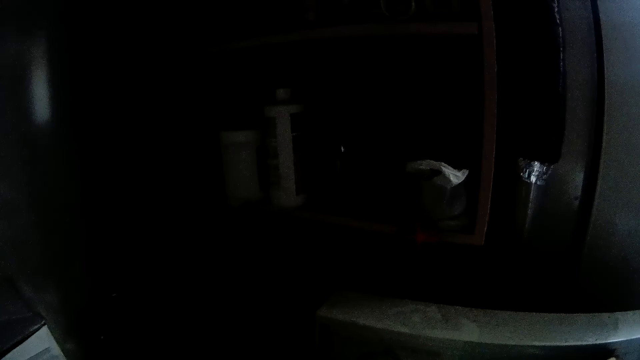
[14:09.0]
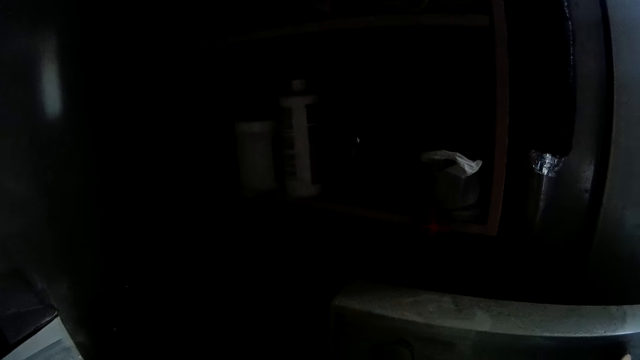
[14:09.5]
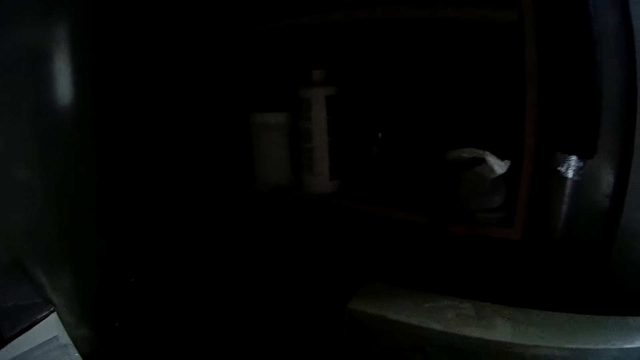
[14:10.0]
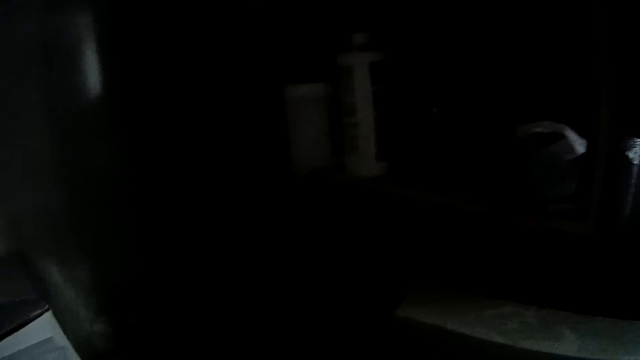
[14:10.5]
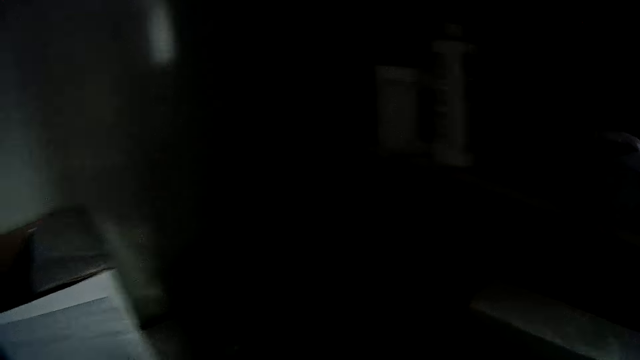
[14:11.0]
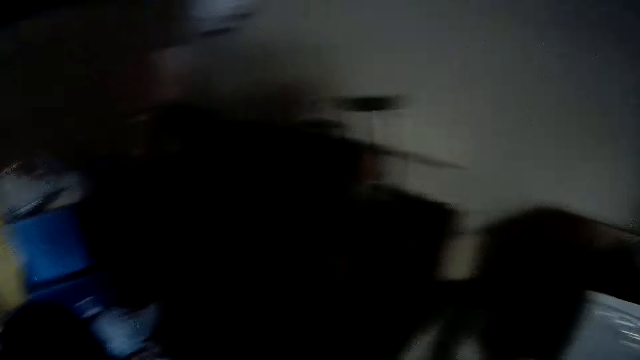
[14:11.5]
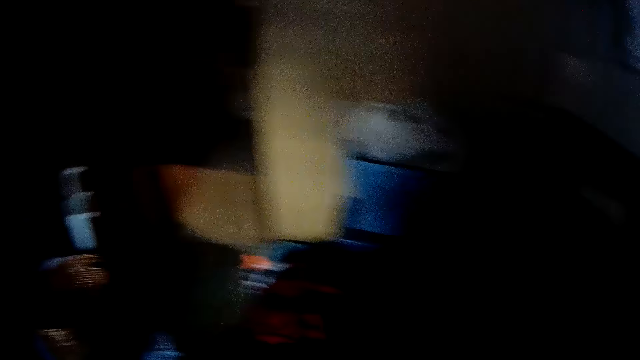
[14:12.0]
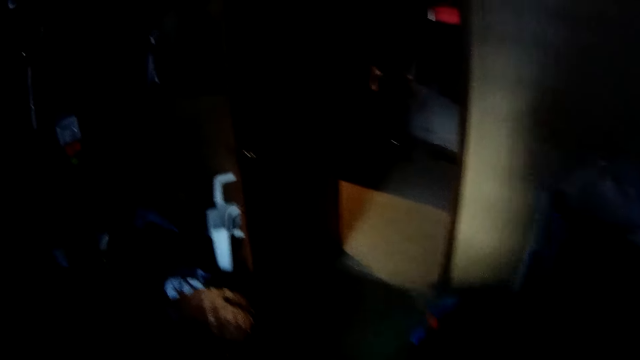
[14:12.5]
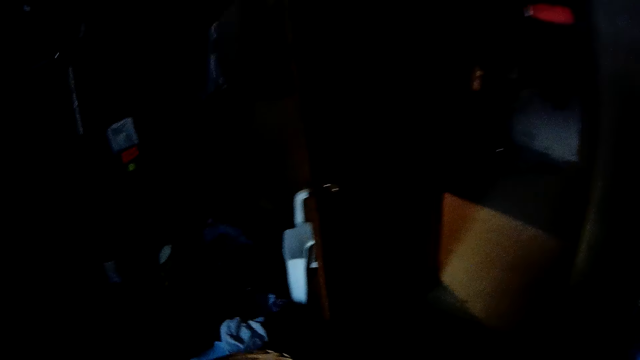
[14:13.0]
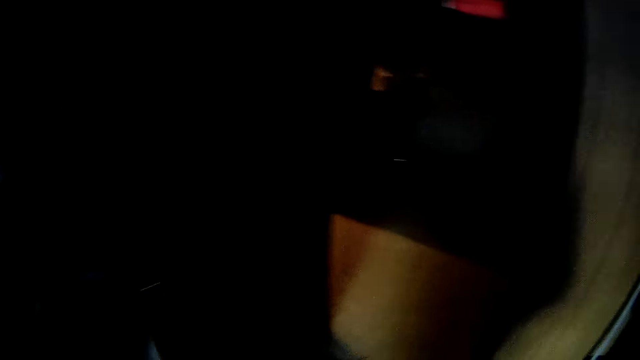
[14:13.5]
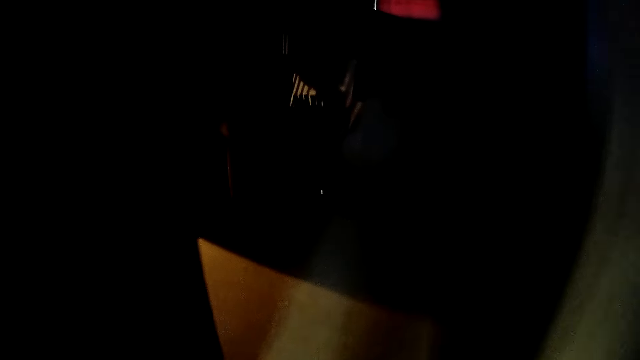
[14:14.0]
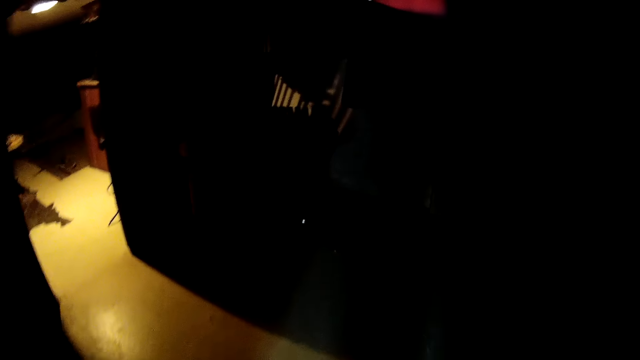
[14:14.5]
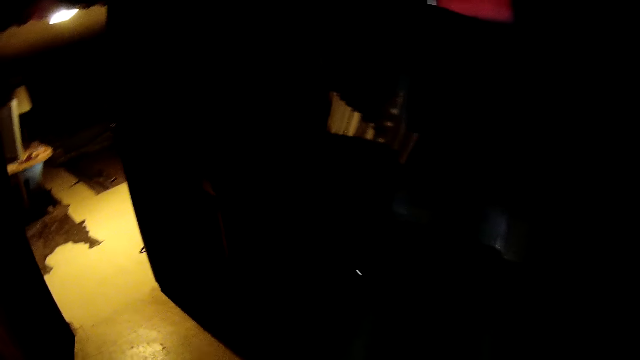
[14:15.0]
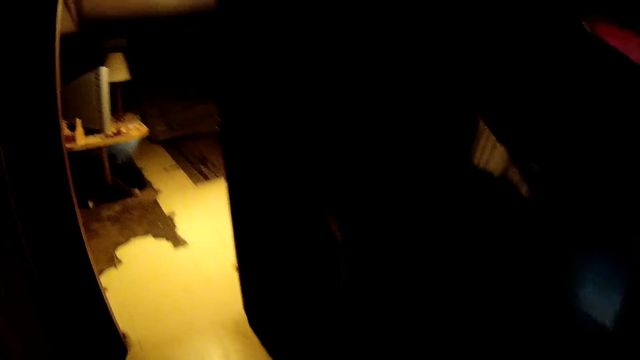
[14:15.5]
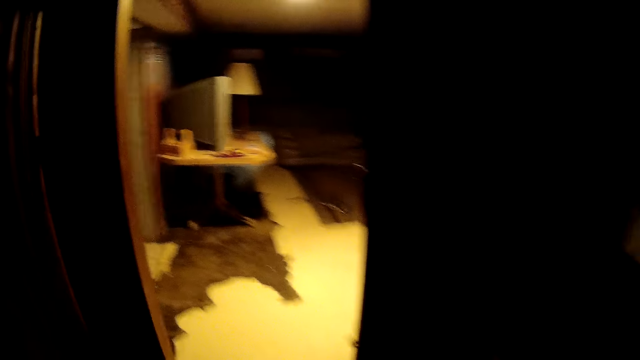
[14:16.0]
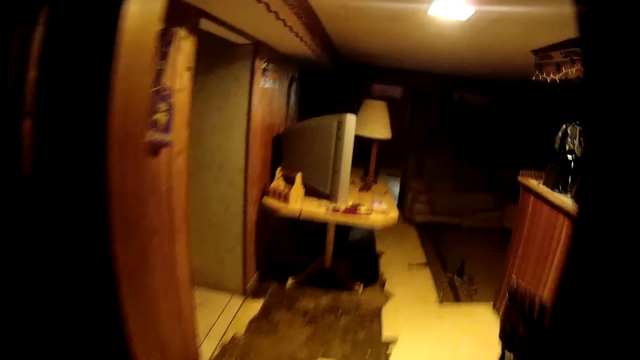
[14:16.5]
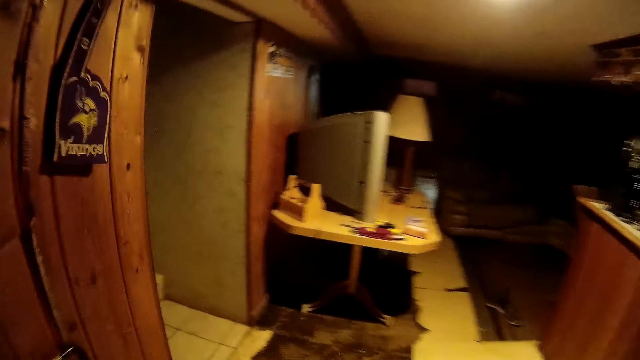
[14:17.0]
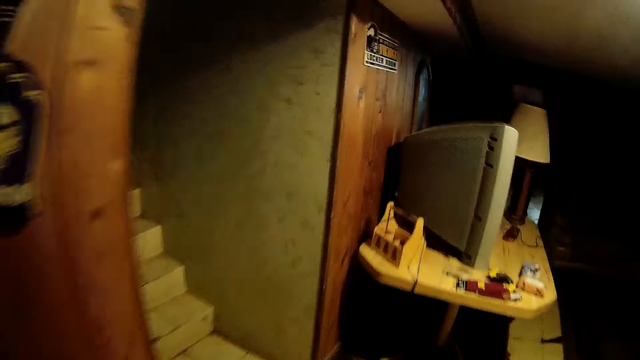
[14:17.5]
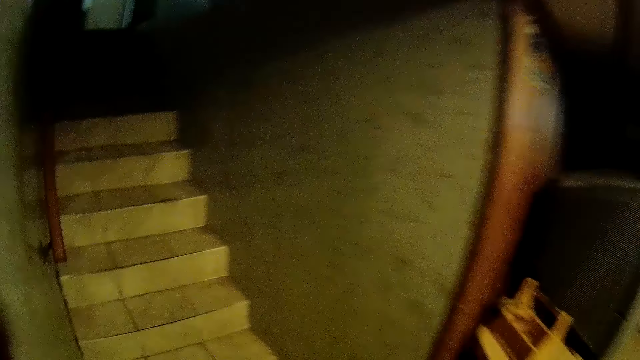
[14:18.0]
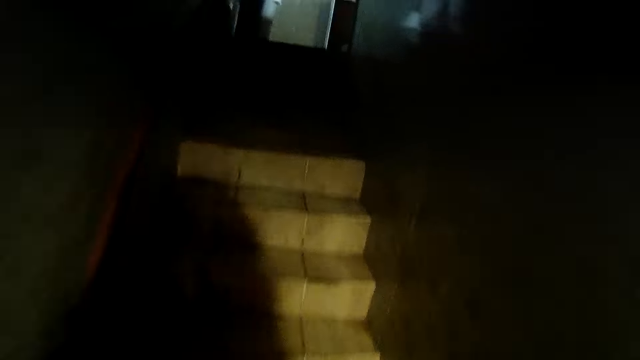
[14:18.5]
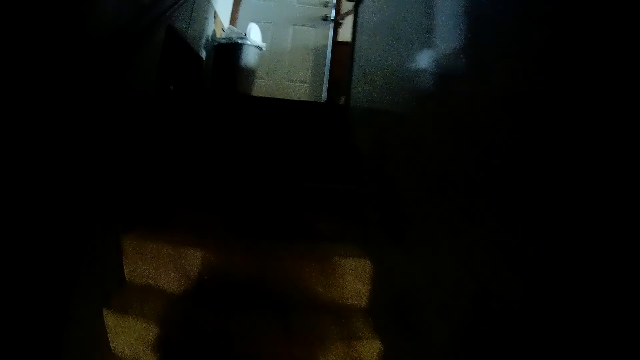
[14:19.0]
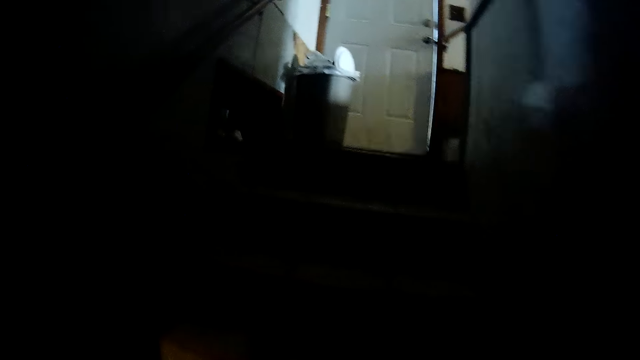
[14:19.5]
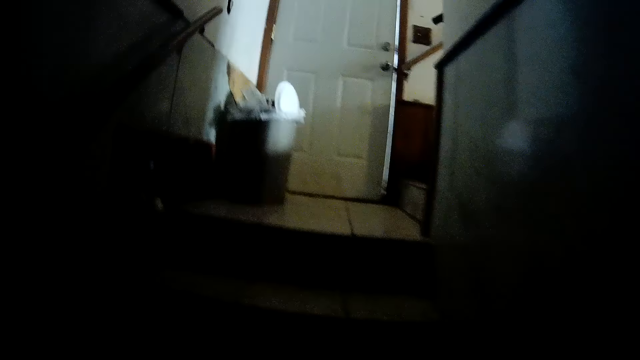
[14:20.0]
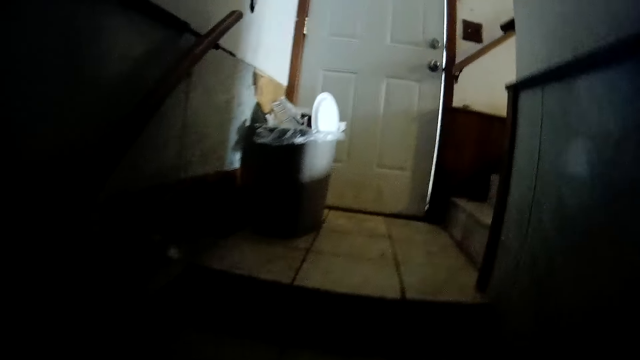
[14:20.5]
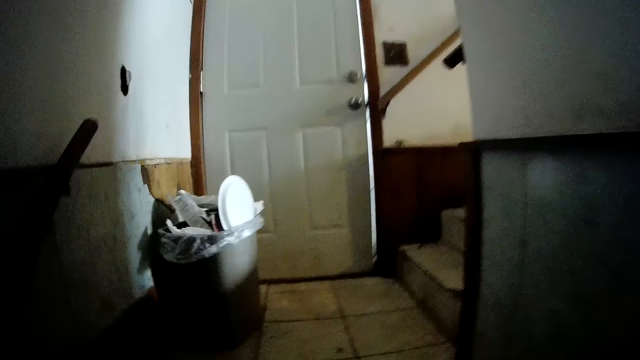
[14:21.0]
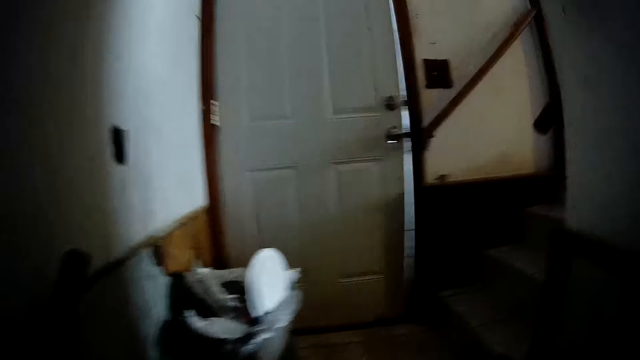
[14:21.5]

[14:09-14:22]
The camera wearer walks away from the laundry room towards a stair. They walk around. They climb the stairs towards a dining room.

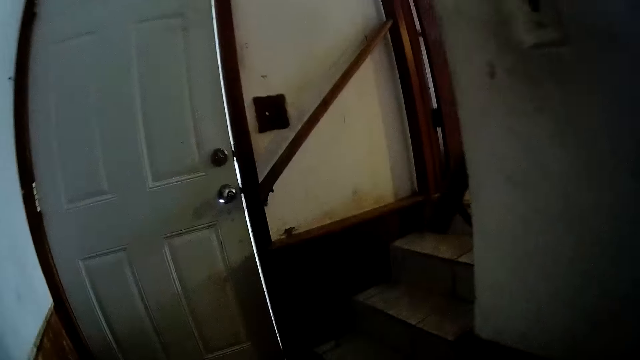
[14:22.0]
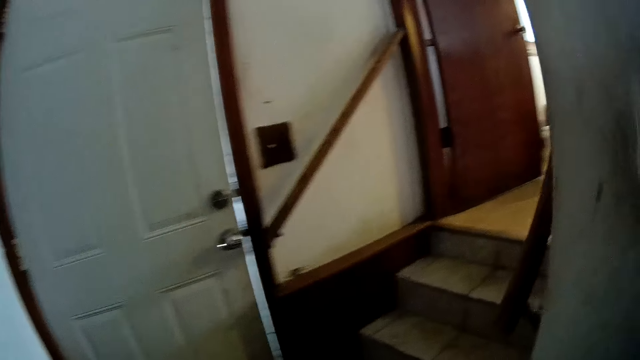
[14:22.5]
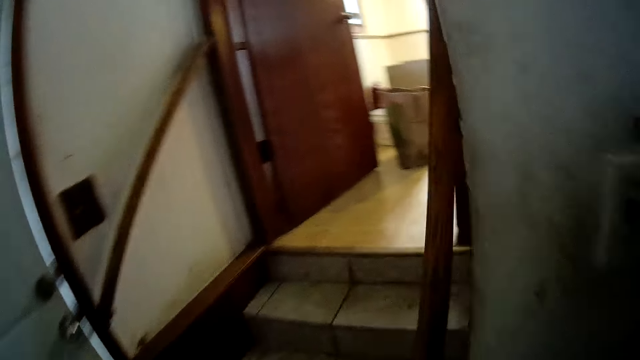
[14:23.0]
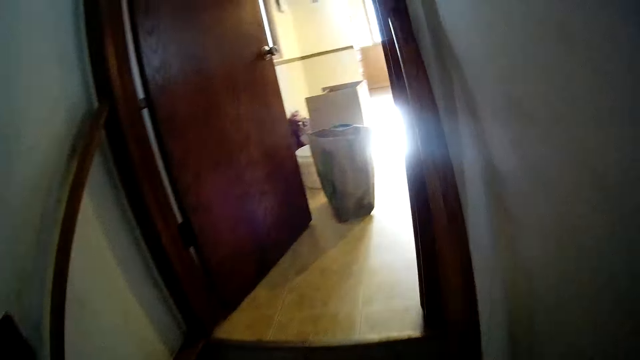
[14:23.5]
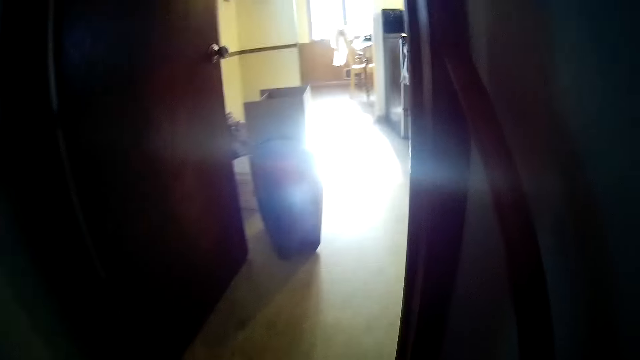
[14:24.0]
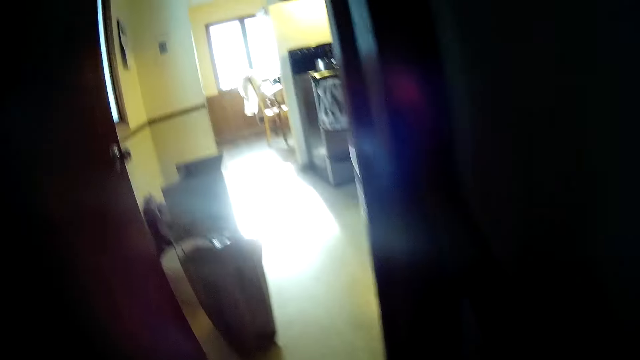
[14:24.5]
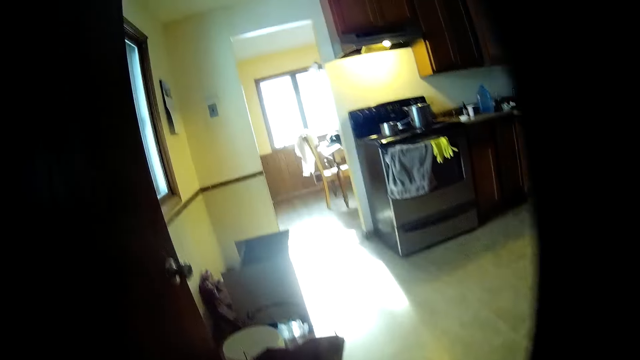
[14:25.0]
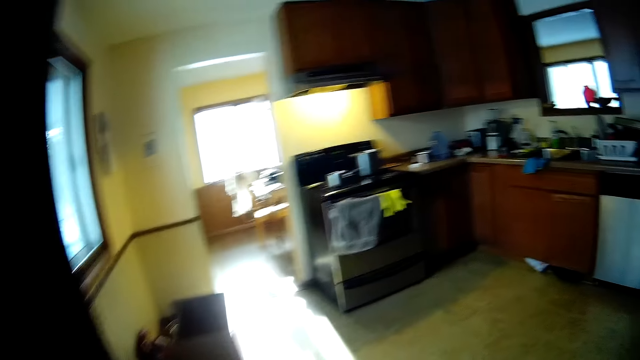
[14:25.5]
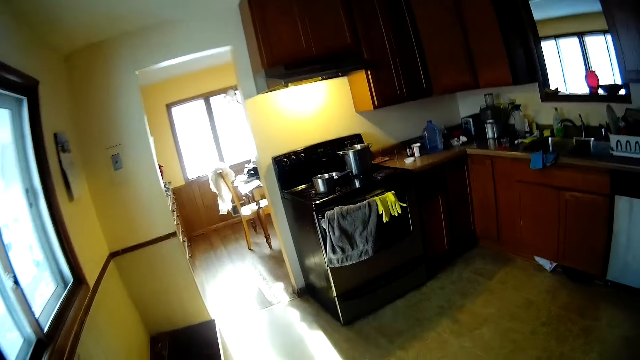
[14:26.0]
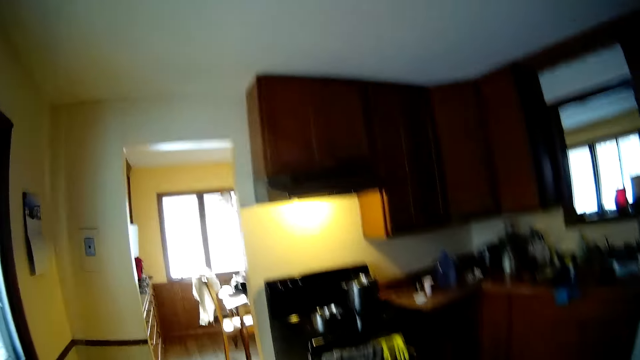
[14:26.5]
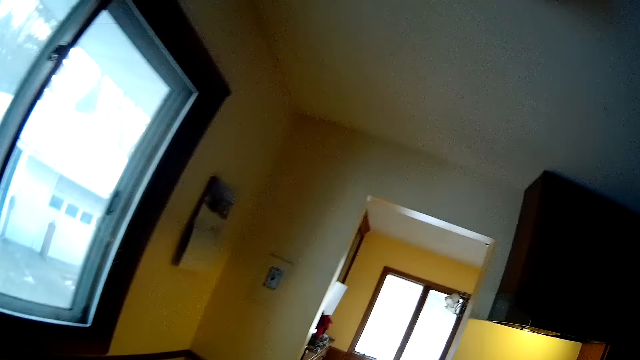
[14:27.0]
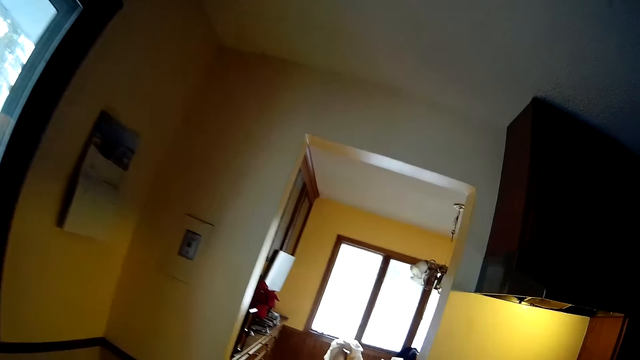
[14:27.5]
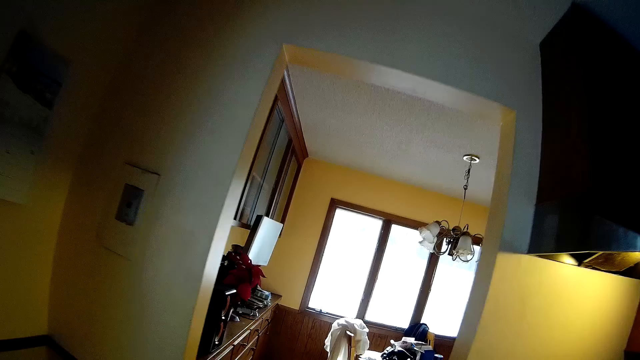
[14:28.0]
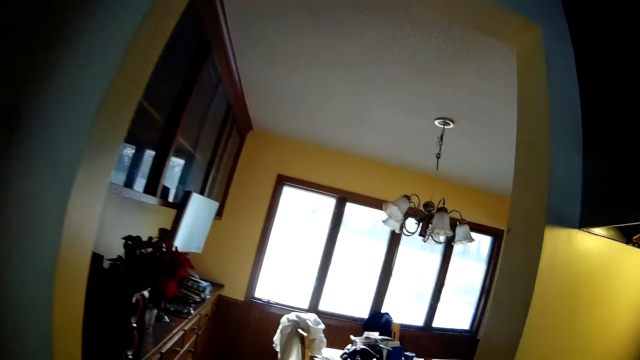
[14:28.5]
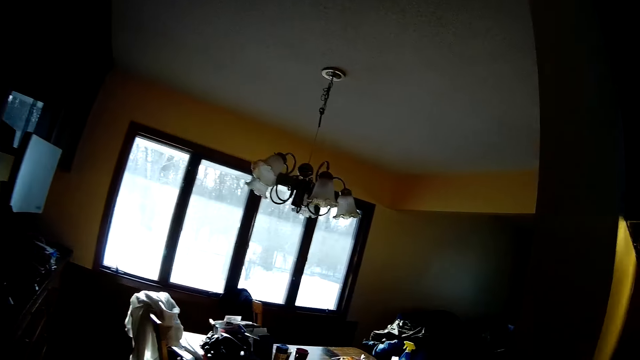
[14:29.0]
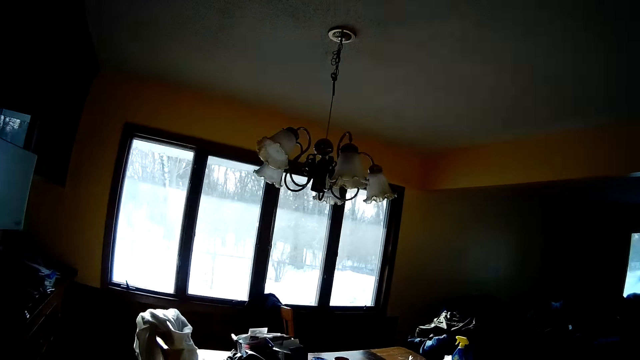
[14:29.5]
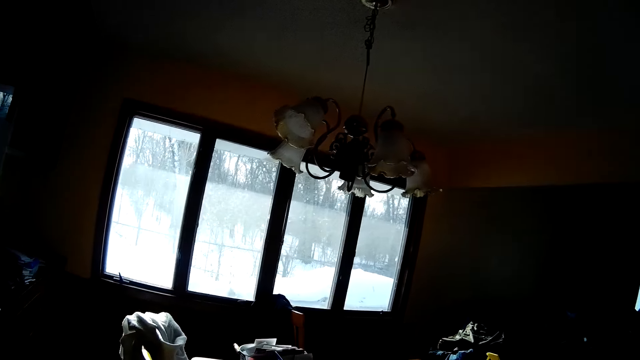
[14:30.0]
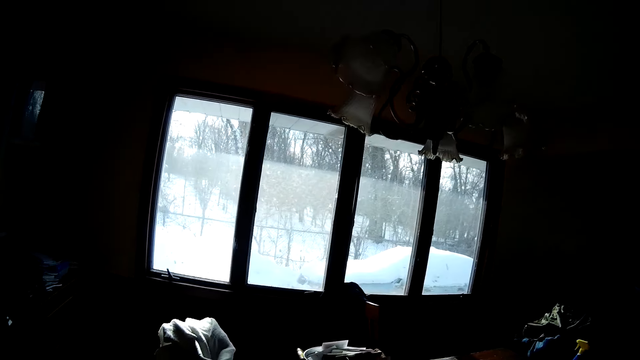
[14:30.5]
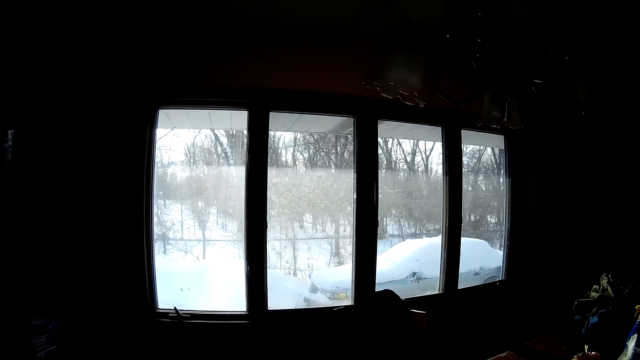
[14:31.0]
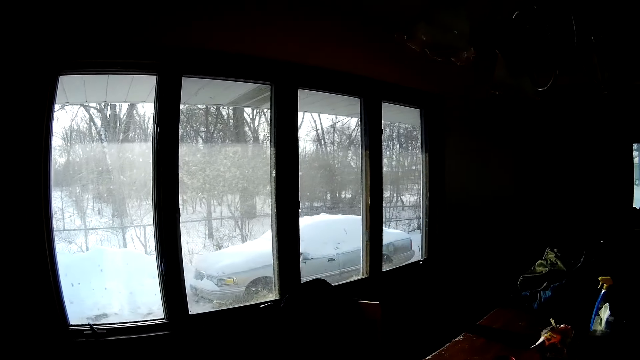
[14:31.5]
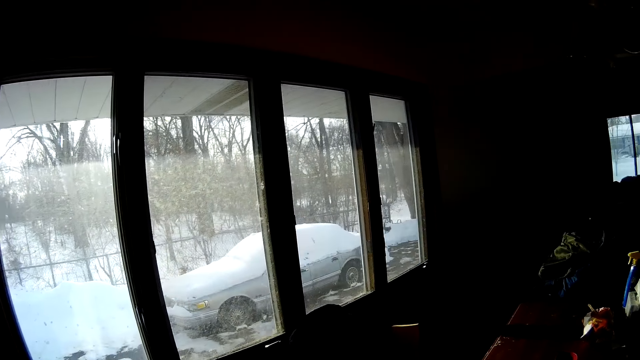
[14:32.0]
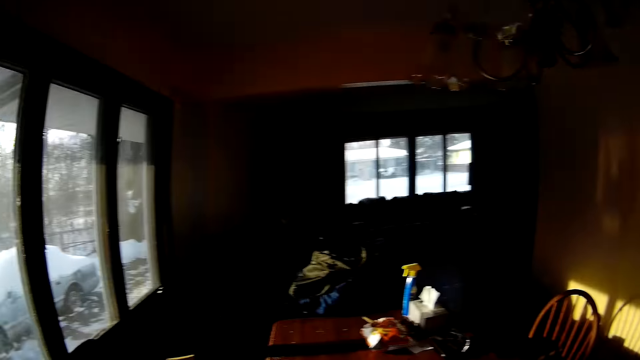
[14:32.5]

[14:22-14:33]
The camera wearer turns to the right. They climb the stairs. They walk around.
